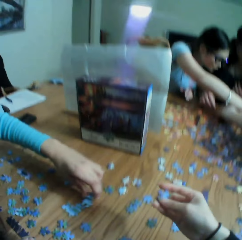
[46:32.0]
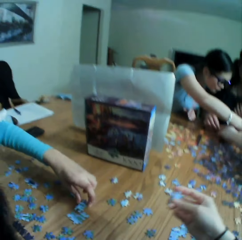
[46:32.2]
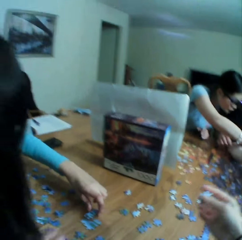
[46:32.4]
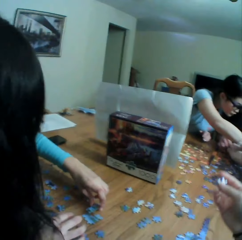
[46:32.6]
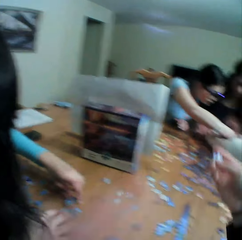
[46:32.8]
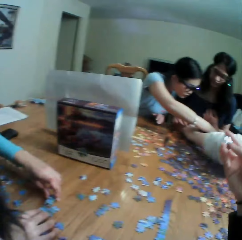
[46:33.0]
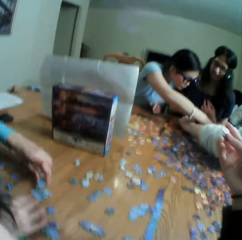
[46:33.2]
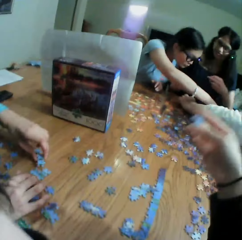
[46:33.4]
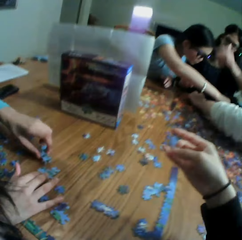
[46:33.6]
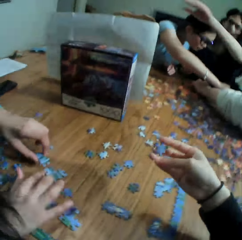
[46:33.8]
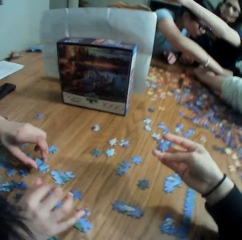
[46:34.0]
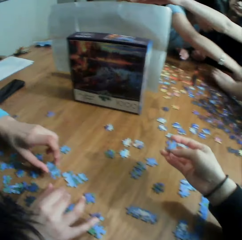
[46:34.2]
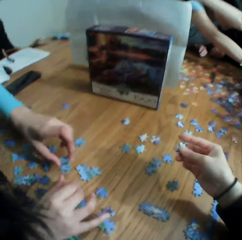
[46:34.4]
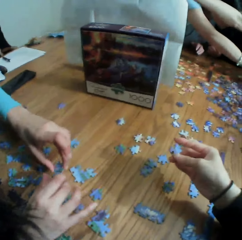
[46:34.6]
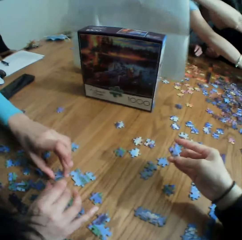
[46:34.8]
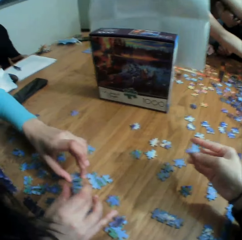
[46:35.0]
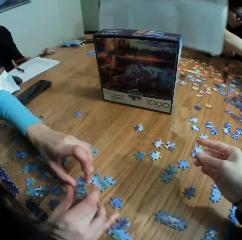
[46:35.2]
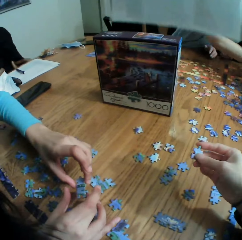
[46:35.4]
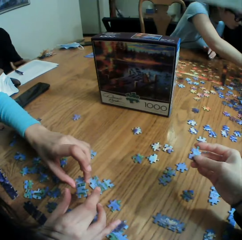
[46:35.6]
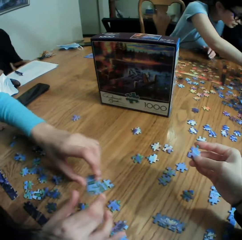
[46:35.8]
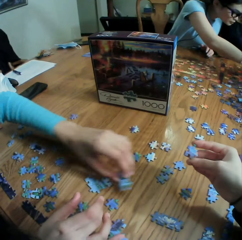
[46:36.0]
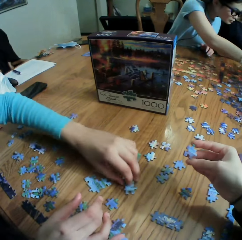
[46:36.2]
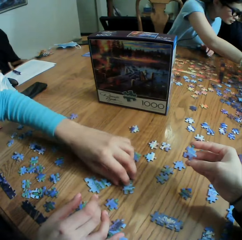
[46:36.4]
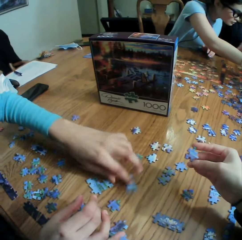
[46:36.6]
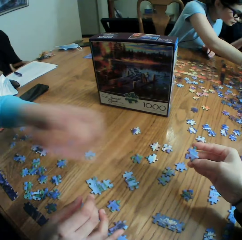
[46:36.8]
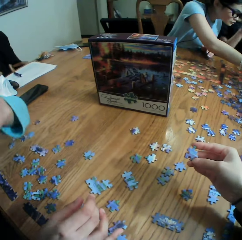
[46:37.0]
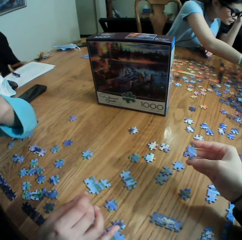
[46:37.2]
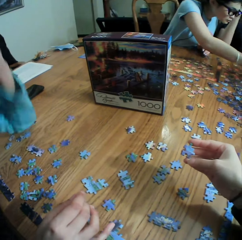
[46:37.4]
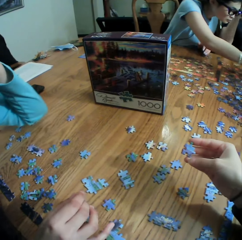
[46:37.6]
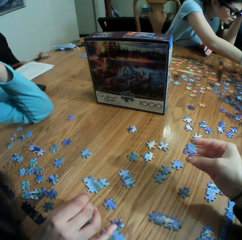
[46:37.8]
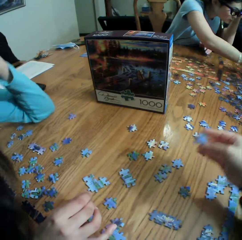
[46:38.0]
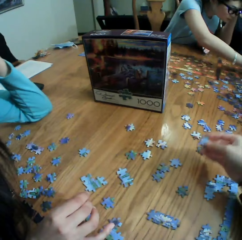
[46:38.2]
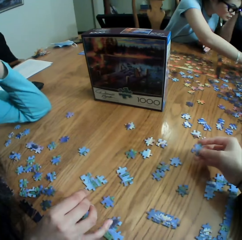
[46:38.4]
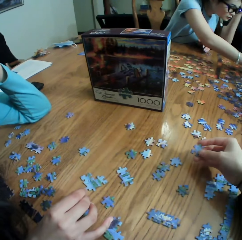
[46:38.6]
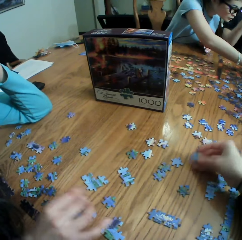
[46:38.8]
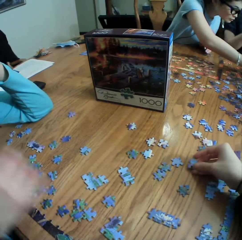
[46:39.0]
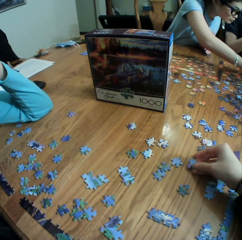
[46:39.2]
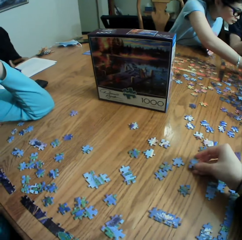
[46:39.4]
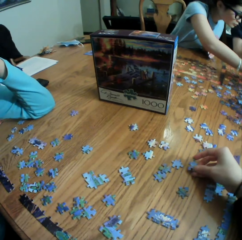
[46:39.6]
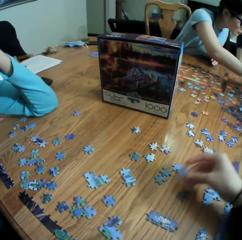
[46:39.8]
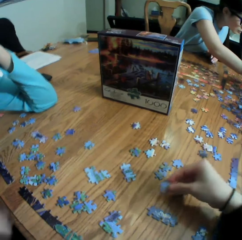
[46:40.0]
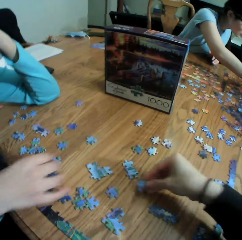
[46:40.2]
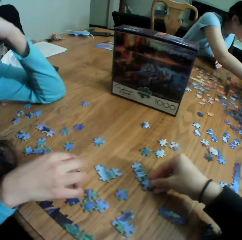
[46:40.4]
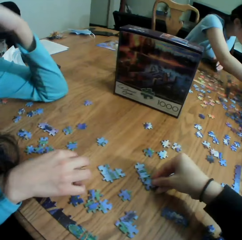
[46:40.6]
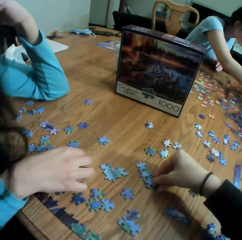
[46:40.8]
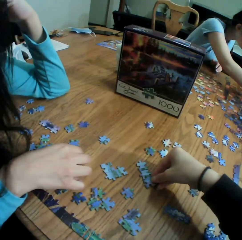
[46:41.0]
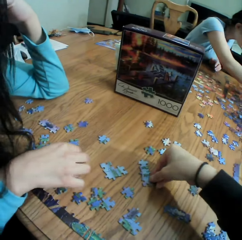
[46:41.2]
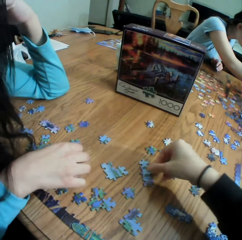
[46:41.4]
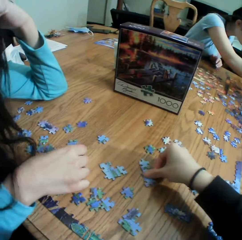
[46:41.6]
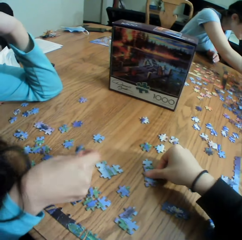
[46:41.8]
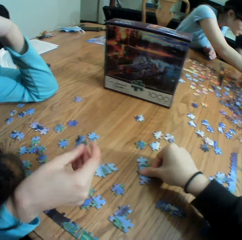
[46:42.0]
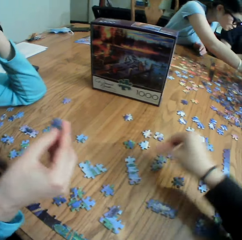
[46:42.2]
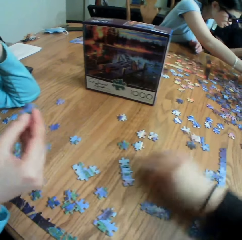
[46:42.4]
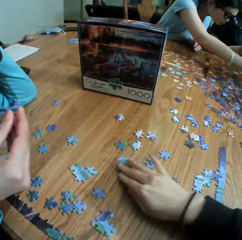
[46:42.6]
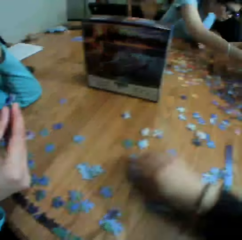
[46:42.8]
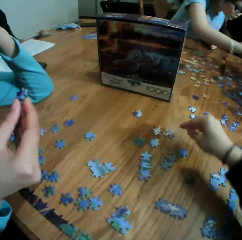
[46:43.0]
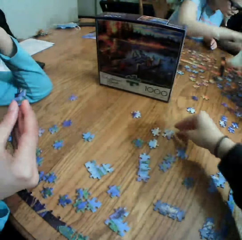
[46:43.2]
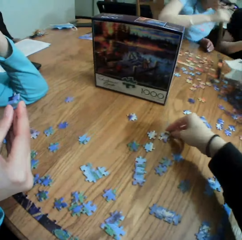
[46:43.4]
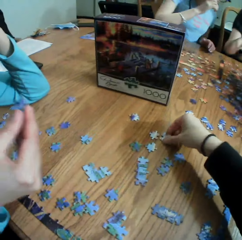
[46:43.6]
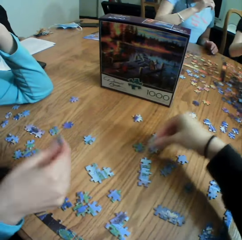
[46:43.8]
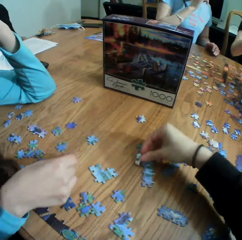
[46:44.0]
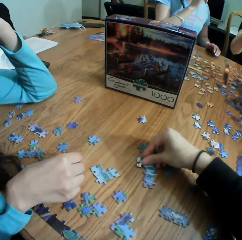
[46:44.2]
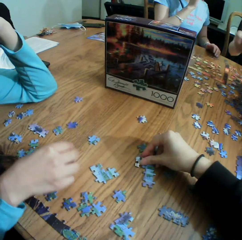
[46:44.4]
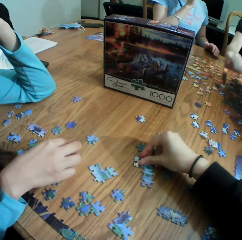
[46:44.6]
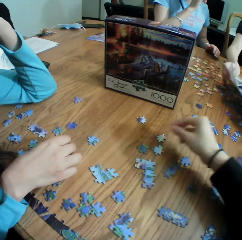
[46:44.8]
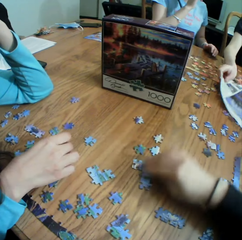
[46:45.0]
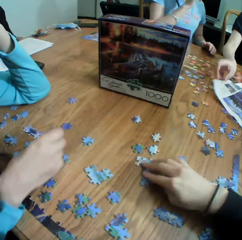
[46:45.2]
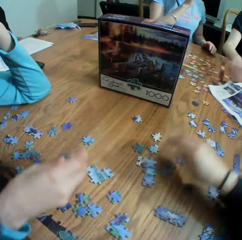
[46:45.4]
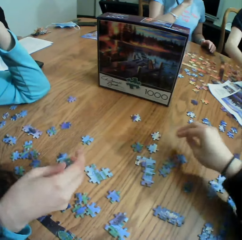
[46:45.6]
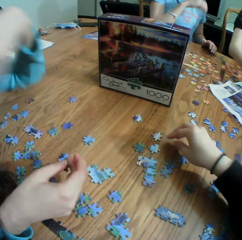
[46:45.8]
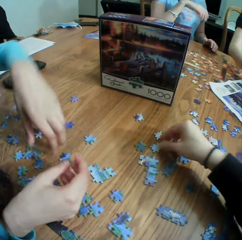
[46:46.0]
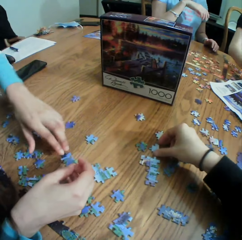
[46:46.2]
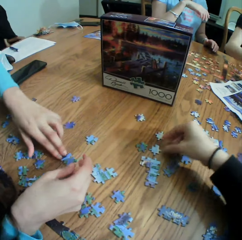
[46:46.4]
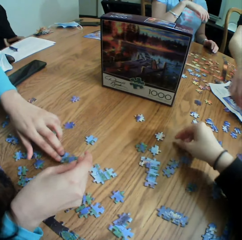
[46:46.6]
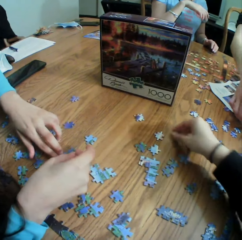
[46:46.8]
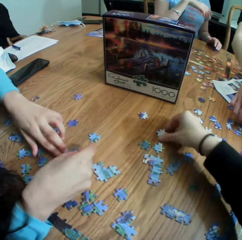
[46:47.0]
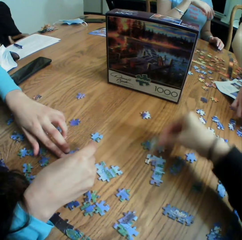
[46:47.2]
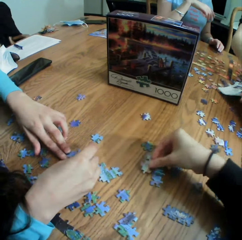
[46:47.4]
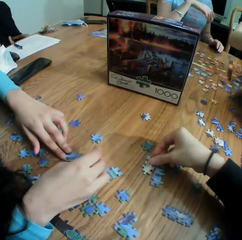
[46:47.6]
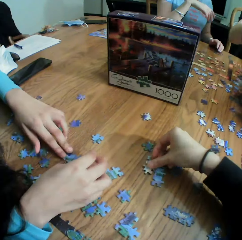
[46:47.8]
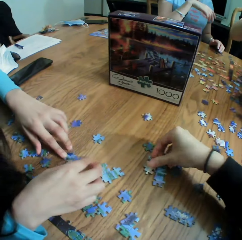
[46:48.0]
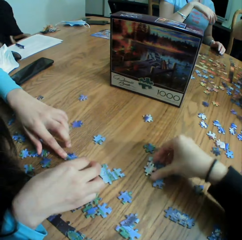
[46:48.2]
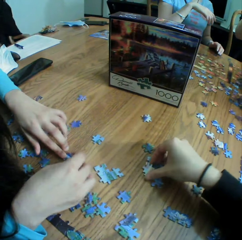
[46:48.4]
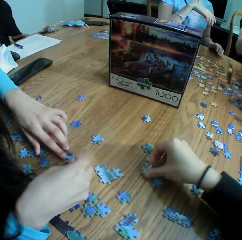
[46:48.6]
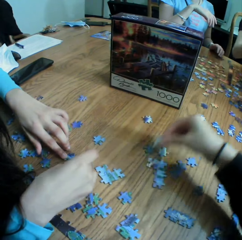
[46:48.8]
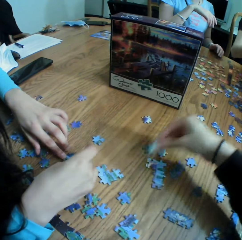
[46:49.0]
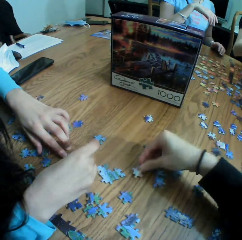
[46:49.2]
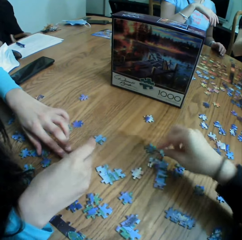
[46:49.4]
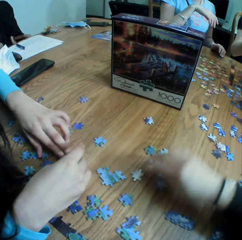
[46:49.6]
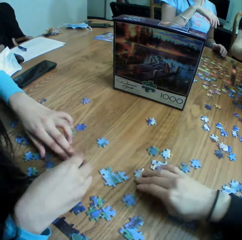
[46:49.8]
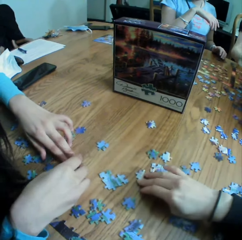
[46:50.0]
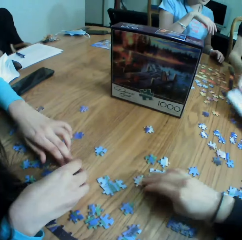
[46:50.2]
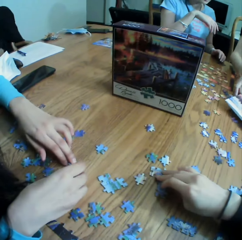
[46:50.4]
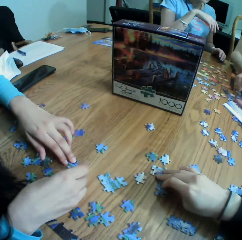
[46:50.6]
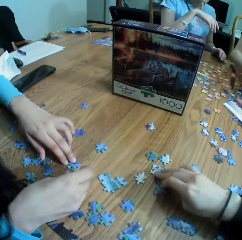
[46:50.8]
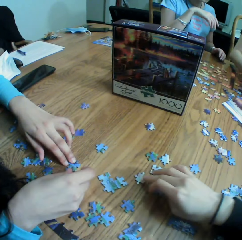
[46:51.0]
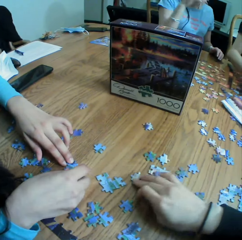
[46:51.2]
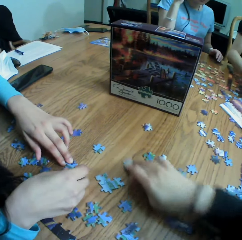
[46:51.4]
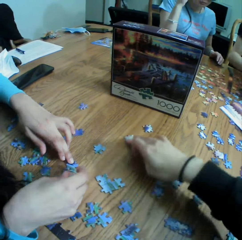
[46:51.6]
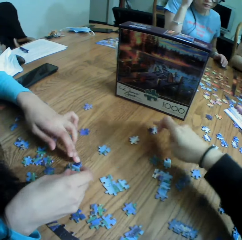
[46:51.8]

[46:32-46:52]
A person picks up a puzzle. The person drops the paper puzzle. The camera wearer looks around a table. They drop the paper puzzle. The person picks up the paper puzzle. The camera wearer touches the paper puzzle. They pick up the paper puzzle, drop the paper puzzle and move the paper puzzle. They pick up the paper puzzle, drop the paper puzzle and move the paper puzzle.

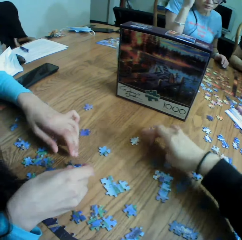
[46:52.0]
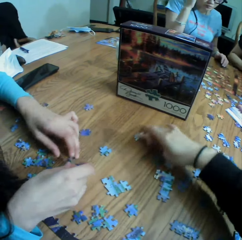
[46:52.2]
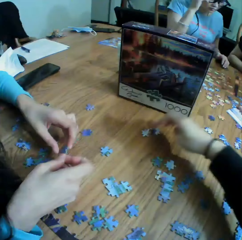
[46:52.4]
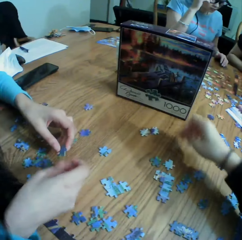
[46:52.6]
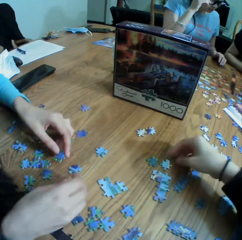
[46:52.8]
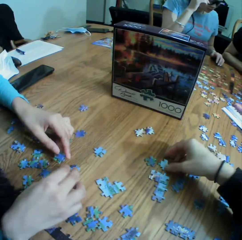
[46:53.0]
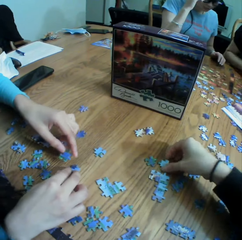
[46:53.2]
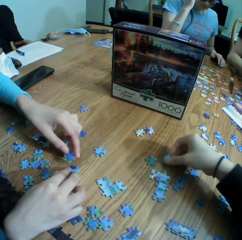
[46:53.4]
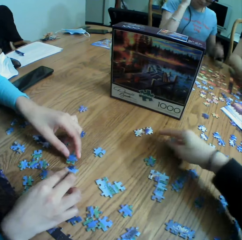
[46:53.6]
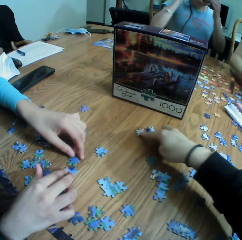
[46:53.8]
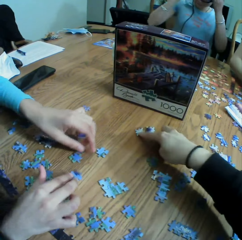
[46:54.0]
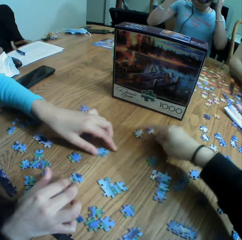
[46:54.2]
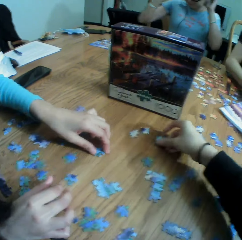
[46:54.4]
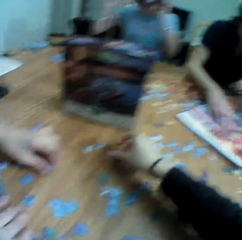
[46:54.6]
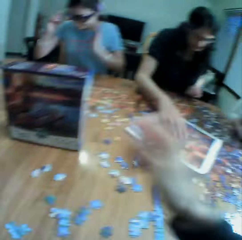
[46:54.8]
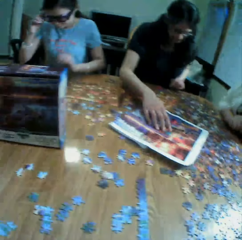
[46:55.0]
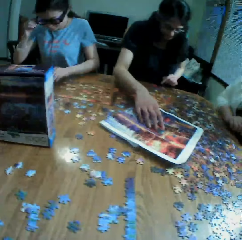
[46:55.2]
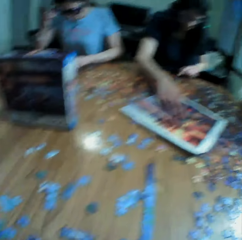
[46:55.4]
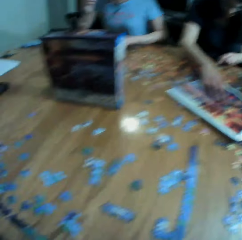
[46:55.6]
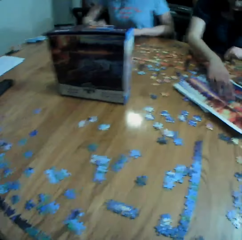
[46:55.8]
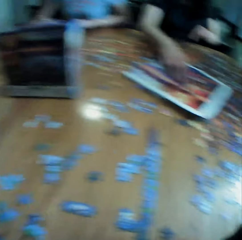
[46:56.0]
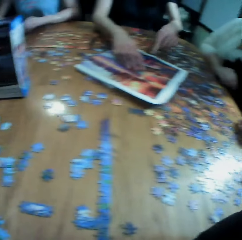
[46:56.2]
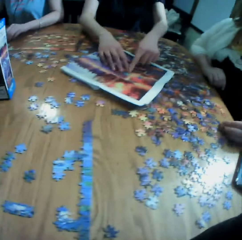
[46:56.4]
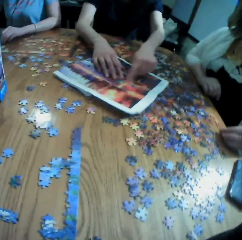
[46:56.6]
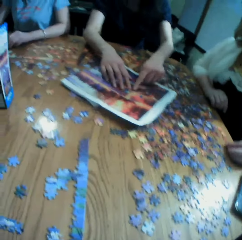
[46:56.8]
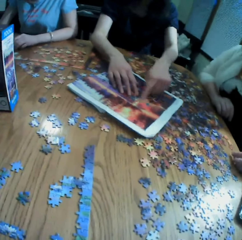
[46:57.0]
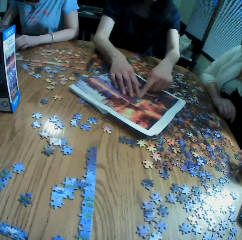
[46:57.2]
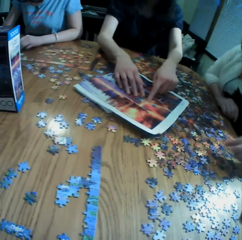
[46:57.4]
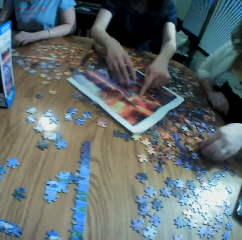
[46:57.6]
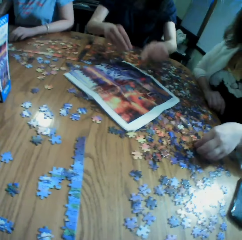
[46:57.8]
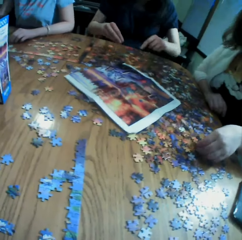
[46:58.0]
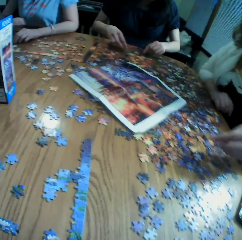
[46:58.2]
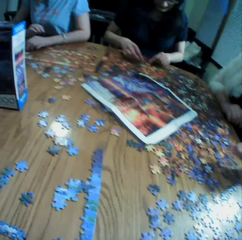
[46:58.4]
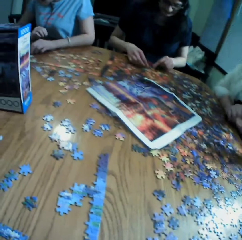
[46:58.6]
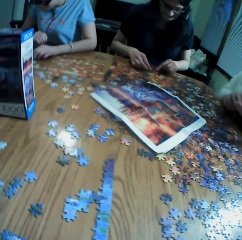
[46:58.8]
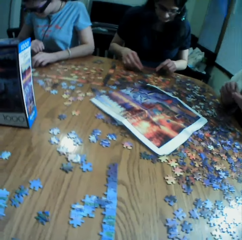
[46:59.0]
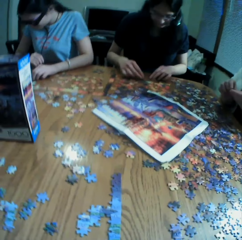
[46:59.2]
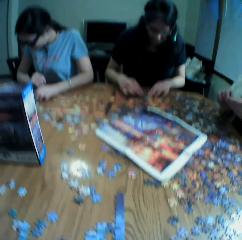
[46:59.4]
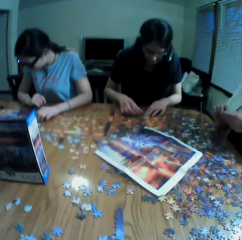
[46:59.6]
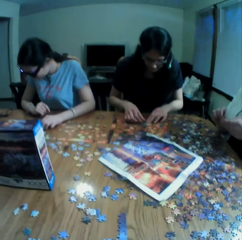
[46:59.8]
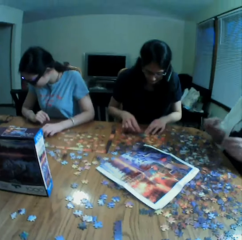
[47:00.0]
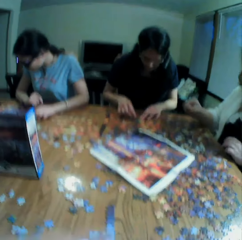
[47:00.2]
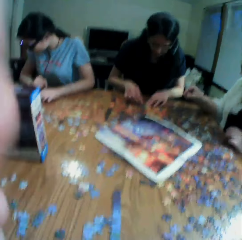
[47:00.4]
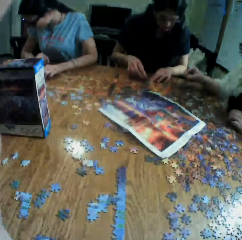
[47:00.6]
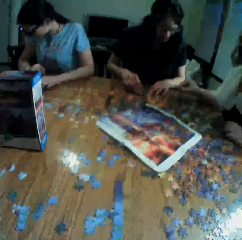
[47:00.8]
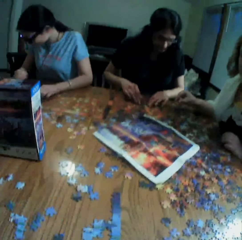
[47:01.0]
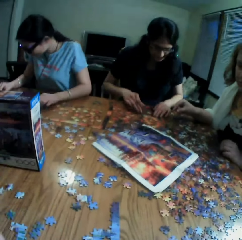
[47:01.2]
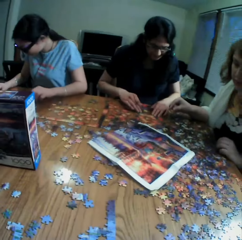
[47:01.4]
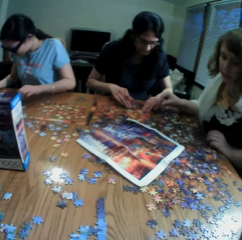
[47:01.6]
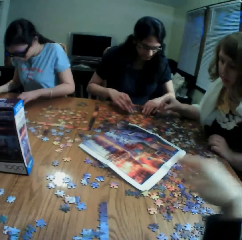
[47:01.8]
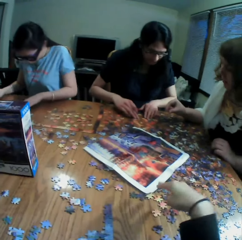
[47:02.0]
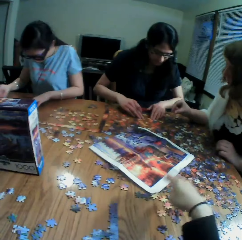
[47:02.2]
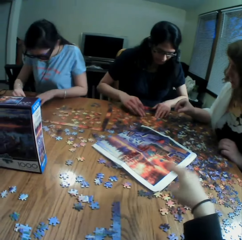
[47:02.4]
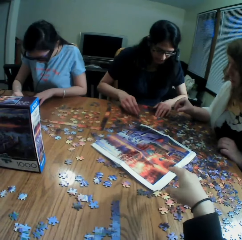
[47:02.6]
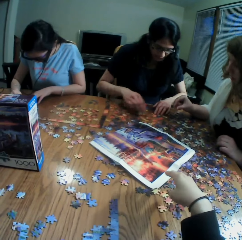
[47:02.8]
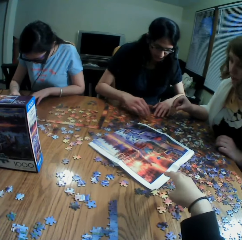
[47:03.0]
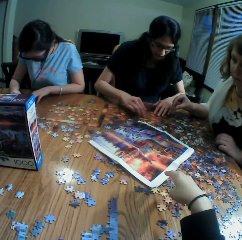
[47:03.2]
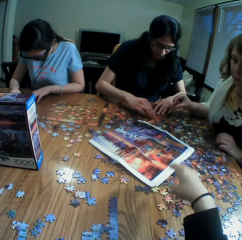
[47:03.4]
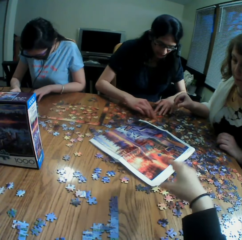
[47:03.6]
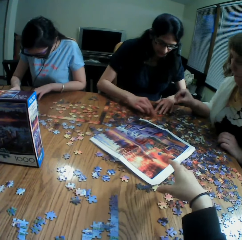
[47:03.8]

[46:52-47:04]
The camera wearer picks up a paper puzzle. They drop the paper puzzle. They look around a table. A person points at something. Another person picks up the paper puzzle. The first person arranges the paper puzzle. The camera wearer looks around.
